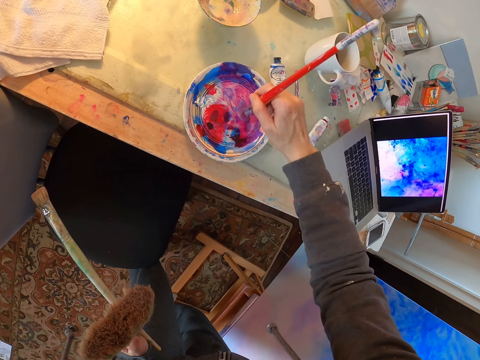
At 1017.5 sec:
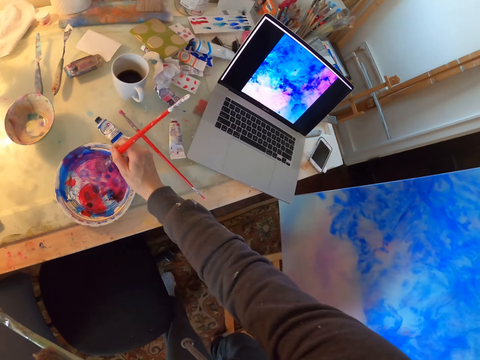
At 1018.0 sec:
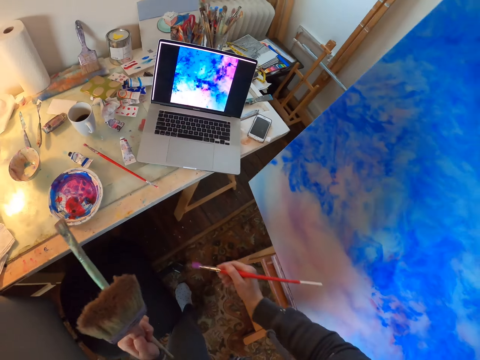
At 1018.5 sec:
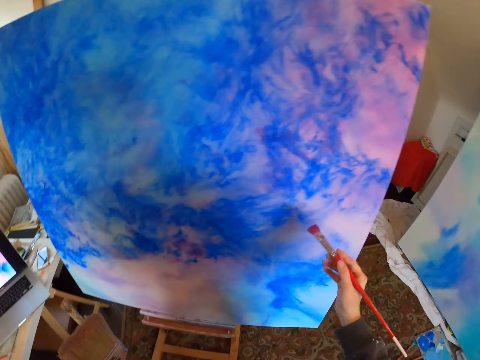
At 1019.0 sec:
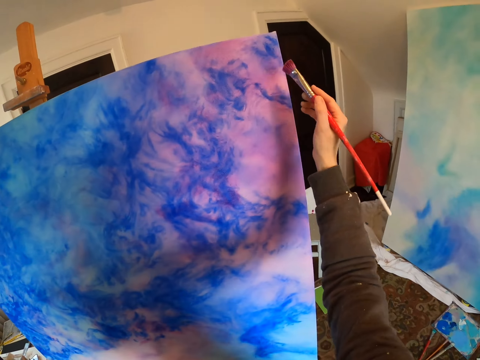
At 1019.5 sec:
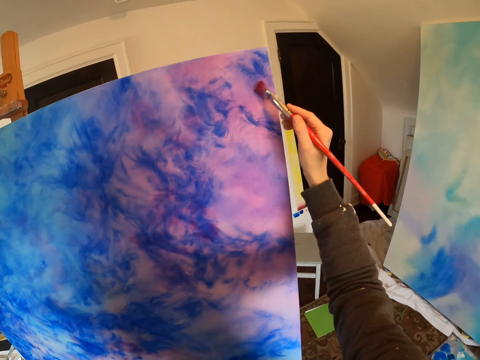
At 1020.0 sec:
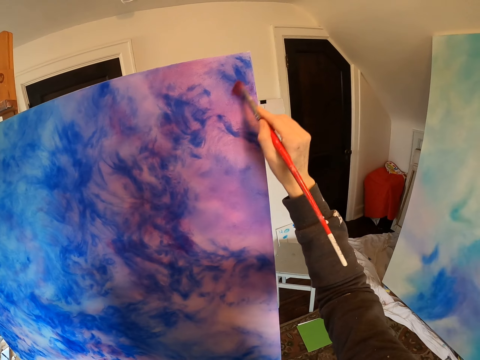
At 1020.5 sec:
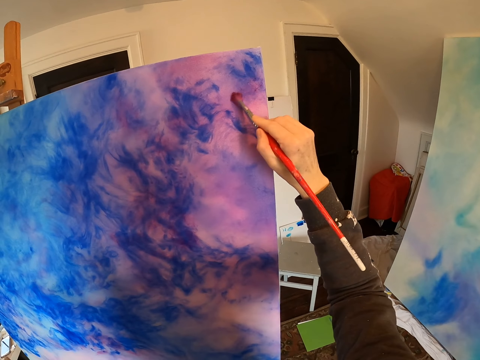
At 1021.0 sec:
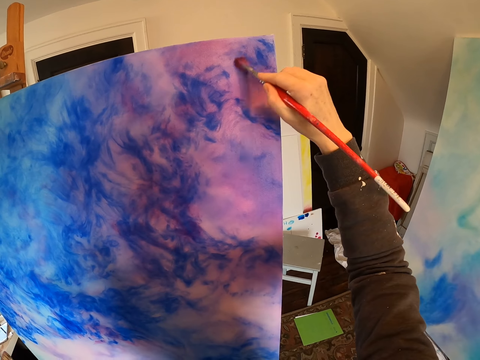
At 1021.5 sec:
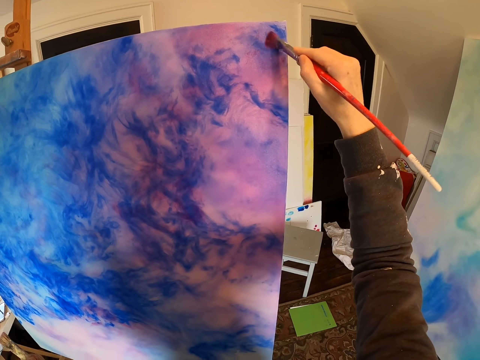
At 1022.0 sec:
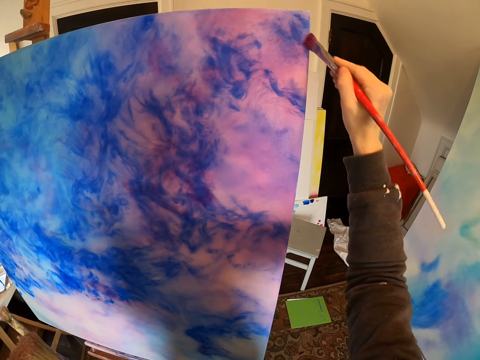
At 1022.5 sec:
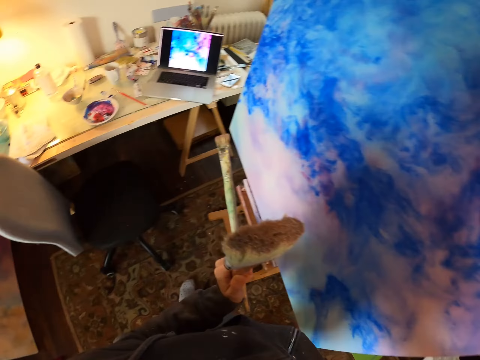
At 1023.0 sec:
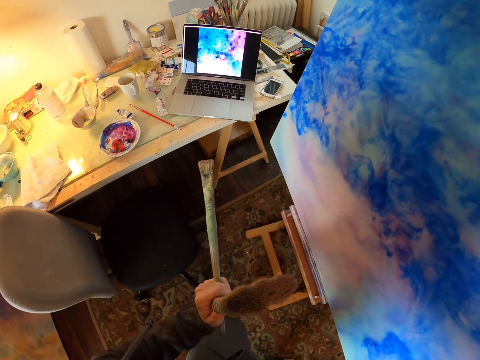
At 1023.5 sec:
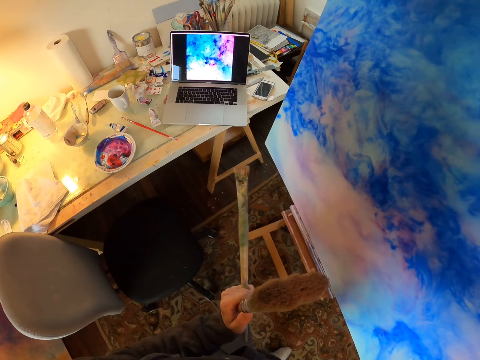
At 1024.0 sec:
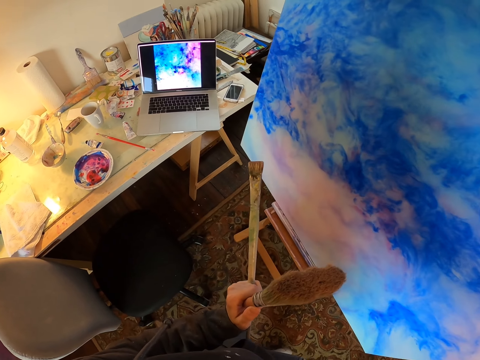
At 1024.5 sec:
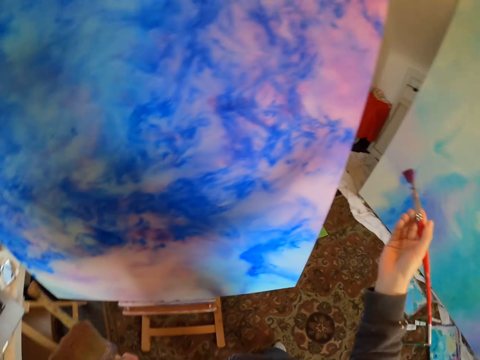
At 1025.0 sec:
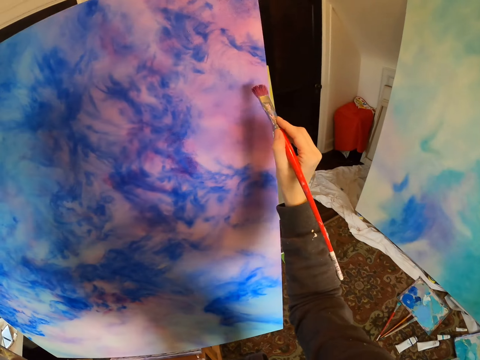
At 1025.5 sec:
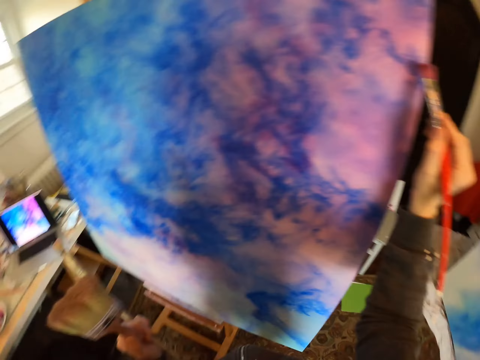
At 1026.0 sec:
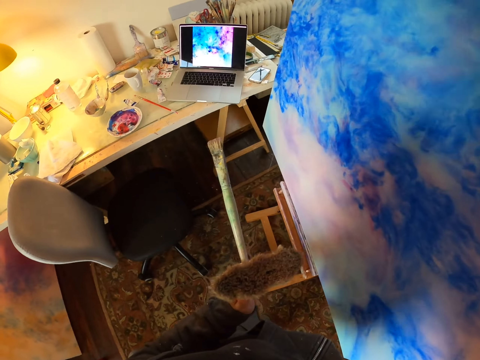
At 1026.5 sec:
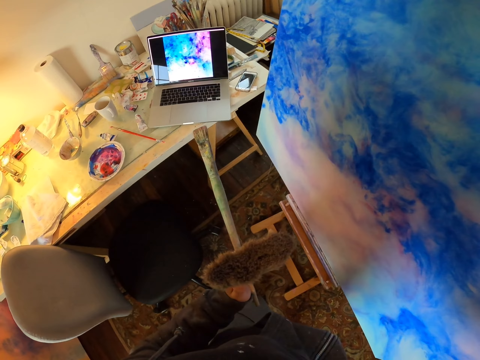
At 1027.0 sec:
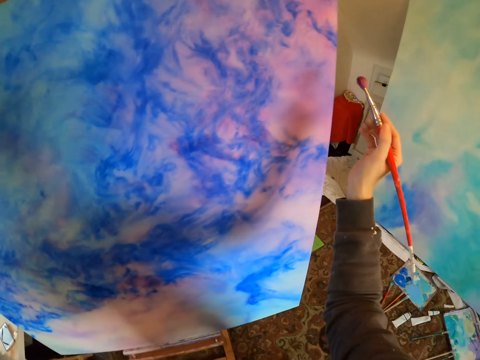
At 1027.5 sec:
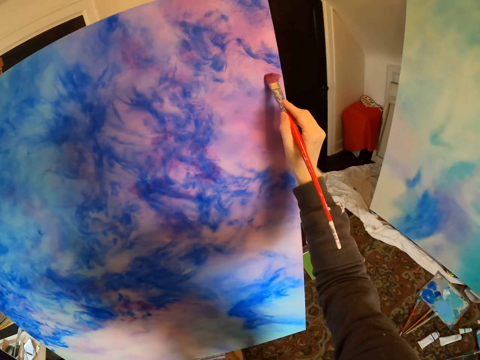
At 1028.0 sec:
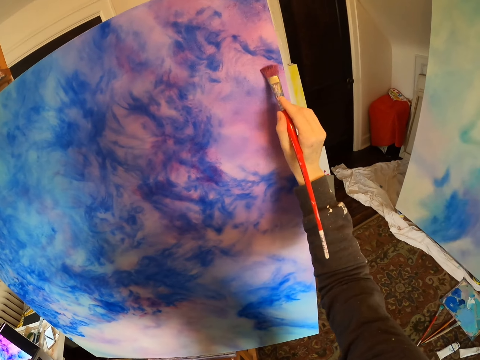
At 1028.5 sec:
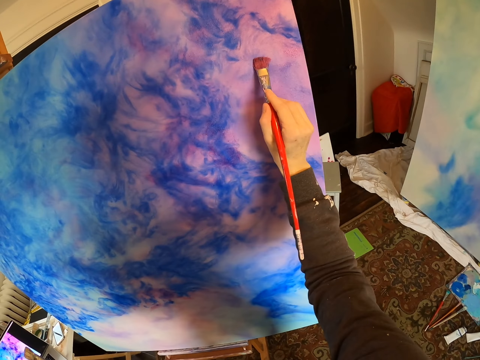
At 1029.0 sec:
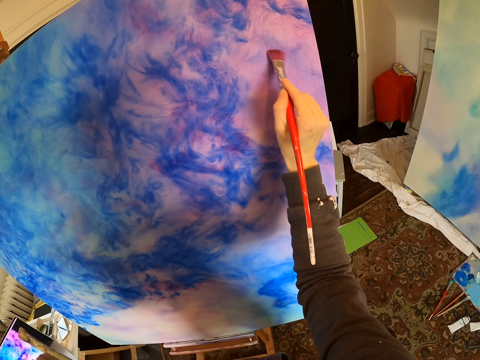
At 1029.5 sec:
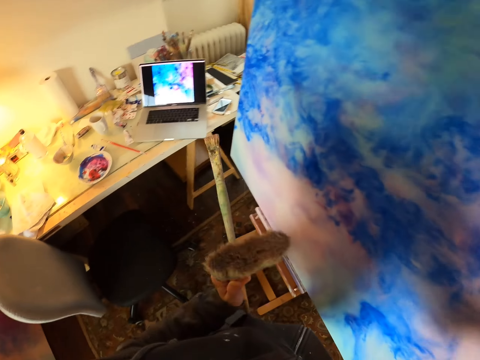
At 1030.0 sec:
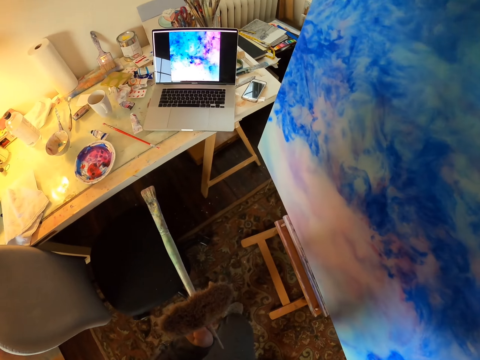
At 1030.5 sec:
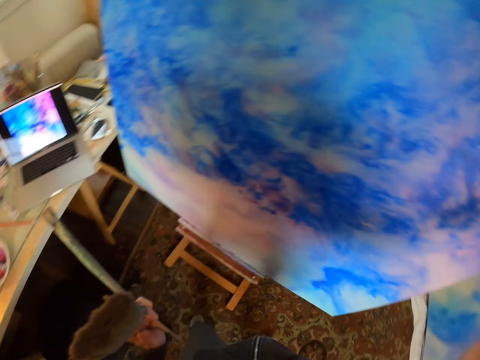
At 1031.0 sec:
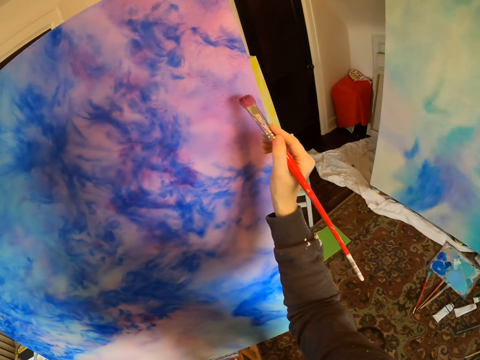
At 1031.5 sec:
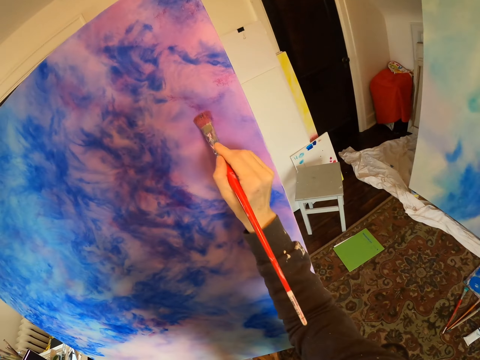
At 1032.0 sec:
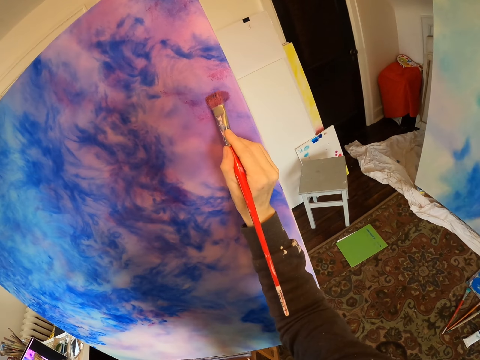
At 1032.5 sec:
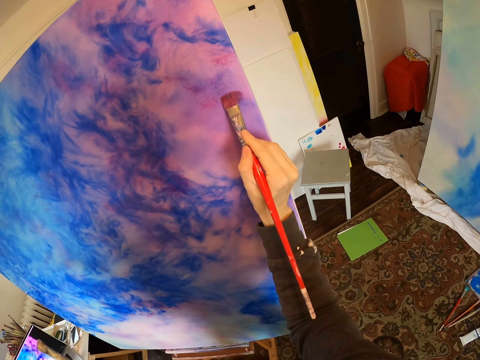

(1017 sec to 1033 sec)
The camera wearer stirs the painting brush in the pallet. They look at the laptop. They paint on the paint board. They look at the laptop screen. They paint. They look at the laptop screen. They paint on the paint board. They look at the laptop screen. They paint.

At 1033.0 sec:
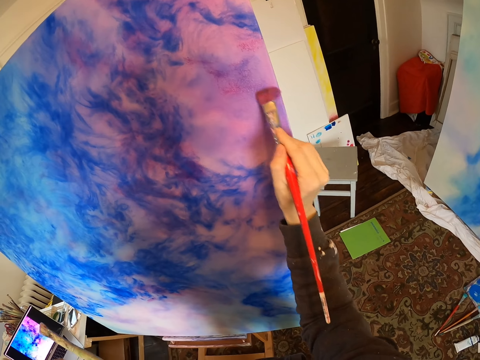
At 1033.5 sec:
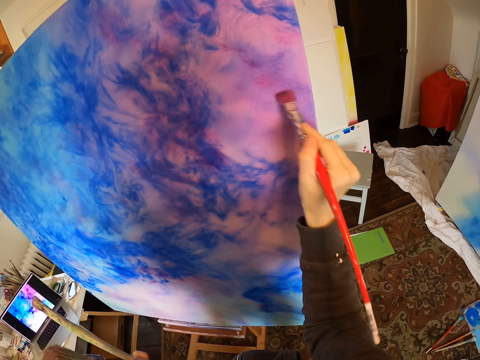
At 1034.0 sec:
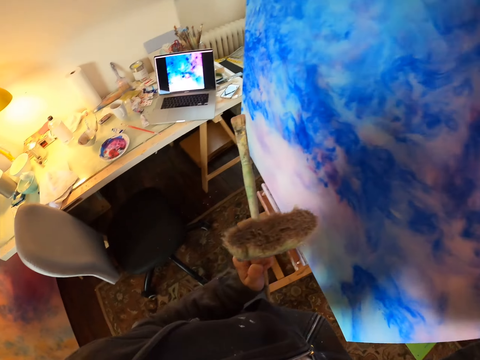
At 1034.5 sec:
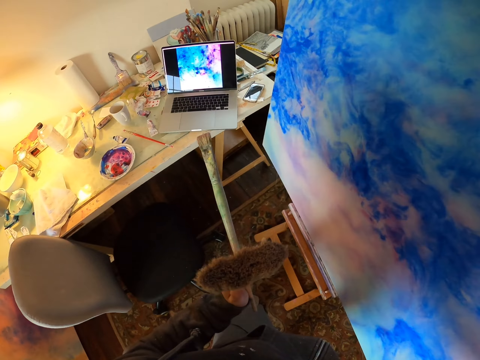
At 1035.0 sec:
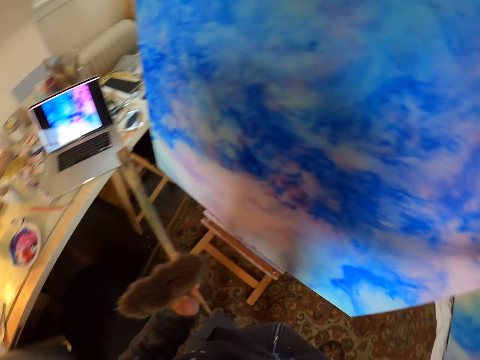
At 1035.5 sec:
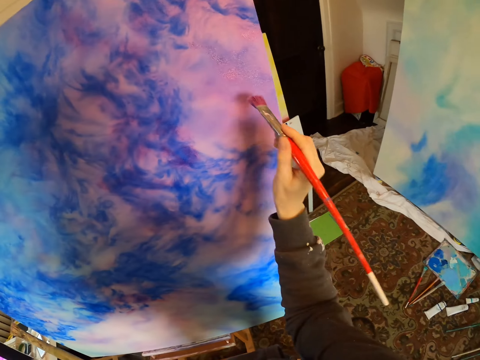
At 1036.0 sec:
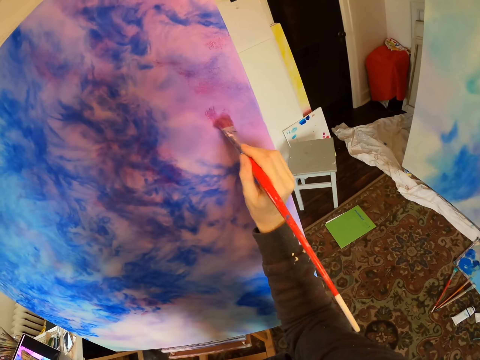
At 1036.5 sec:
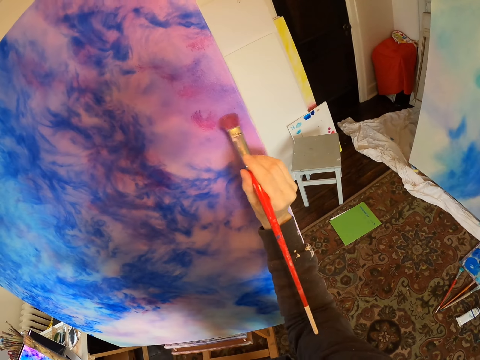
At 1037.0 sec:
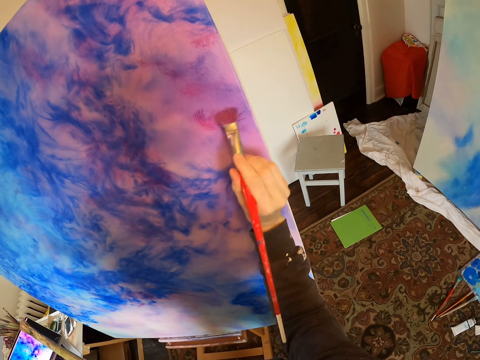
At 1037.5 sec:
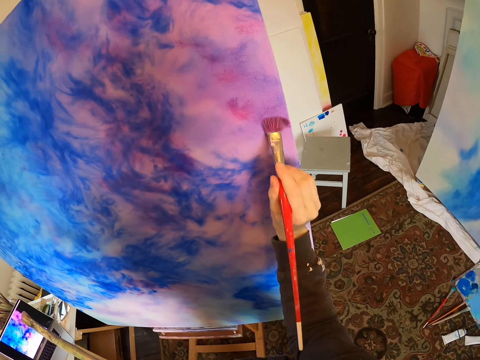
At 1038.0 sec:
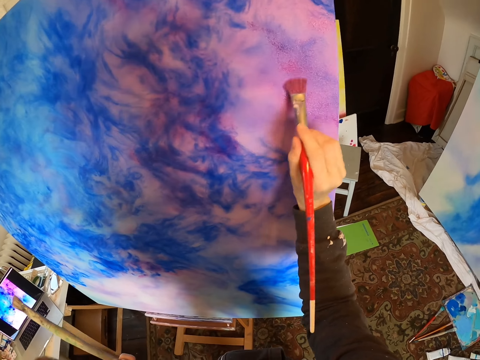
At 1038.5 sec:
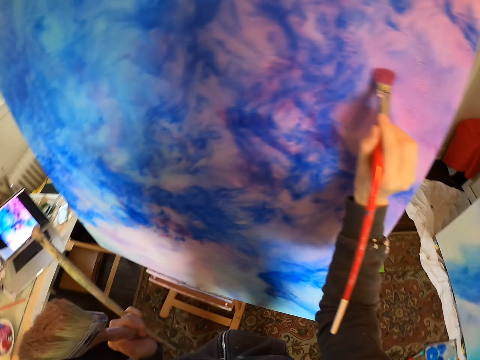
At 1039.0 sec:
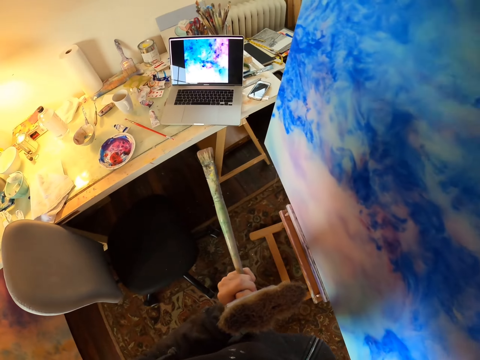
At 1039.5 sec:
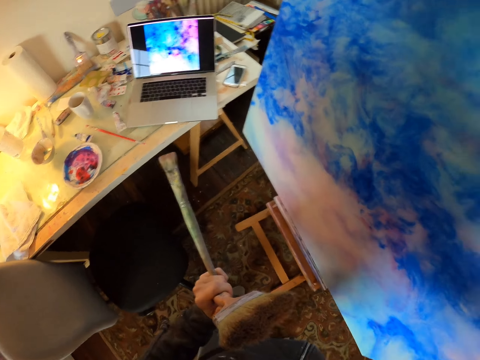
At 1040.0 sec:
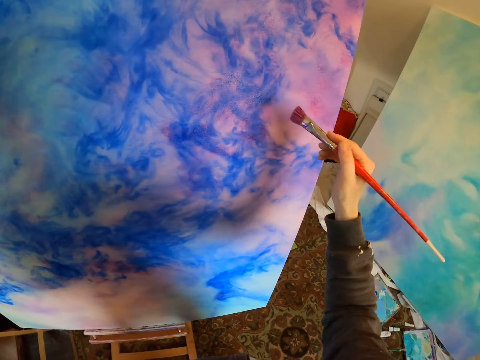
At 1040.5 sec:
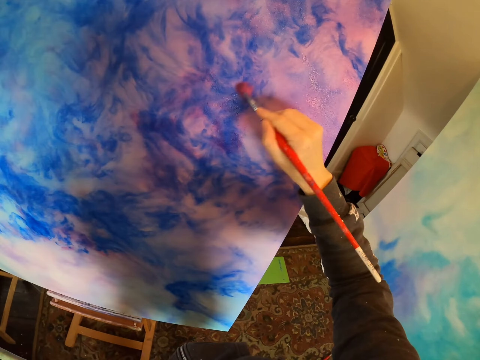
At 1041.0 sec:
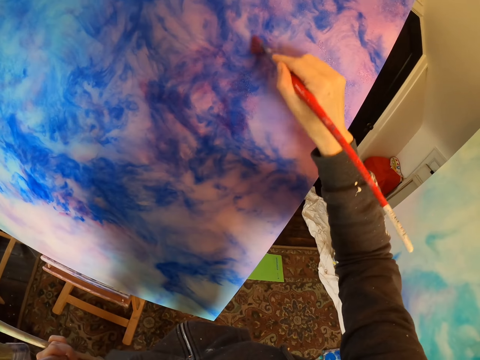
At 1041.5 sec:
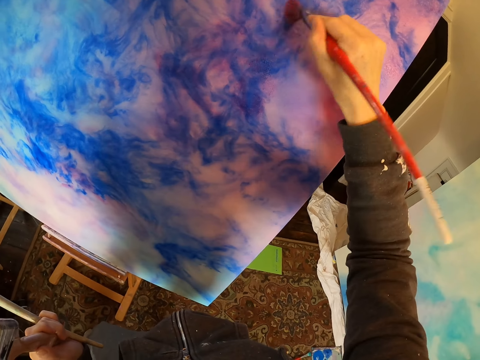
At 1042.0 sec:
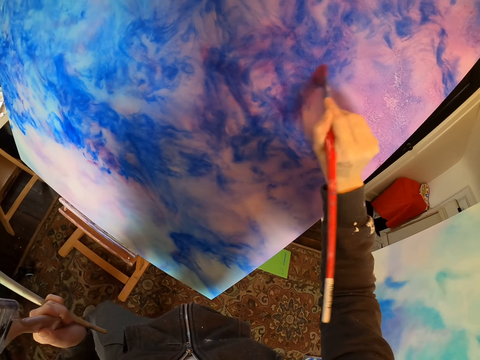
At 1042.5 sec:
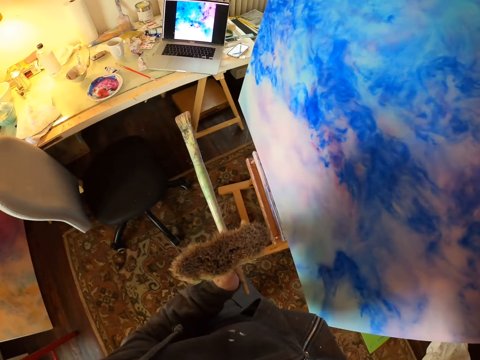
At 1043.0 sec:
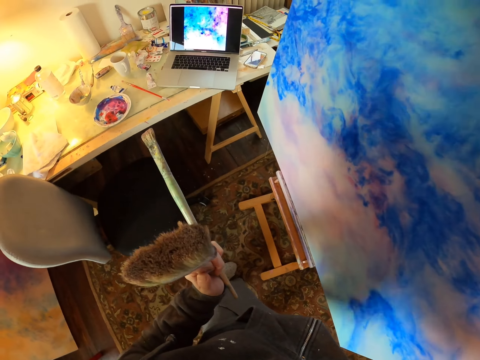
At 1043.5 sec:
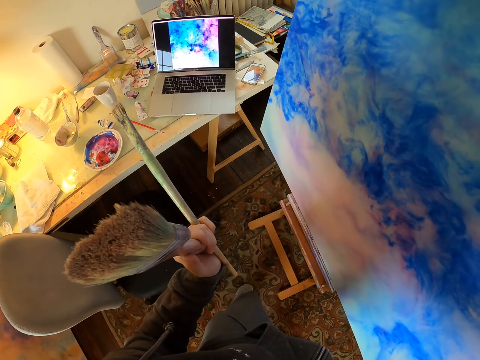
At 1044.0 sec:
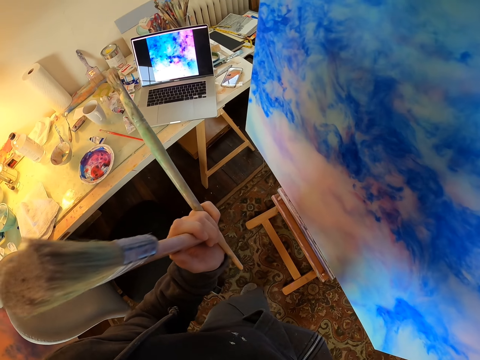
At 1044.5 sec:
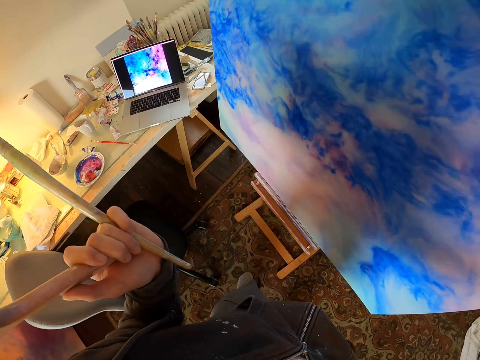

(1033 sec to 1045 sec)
The camera wearer looks at the laptop screen. They paint. They look at the laptop screen. They paint on the paint board. They look at the laptop screen.
